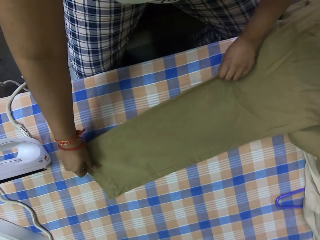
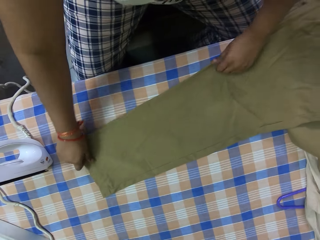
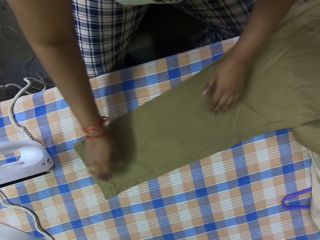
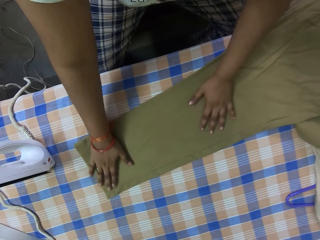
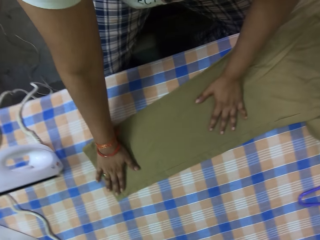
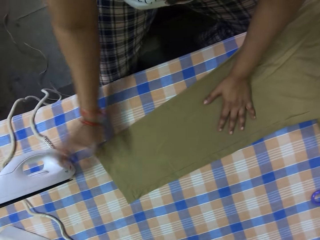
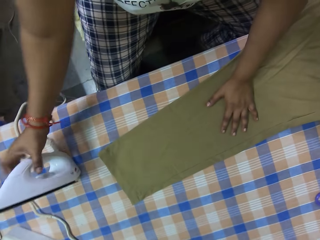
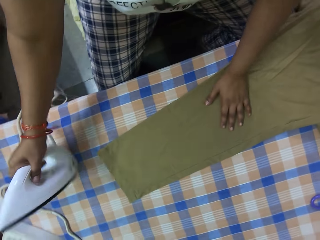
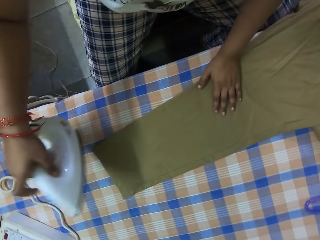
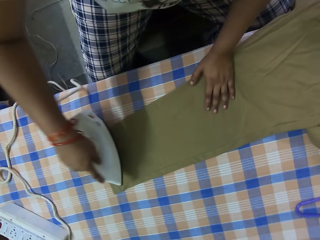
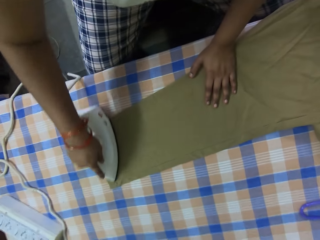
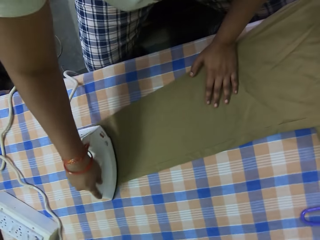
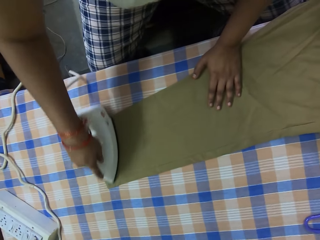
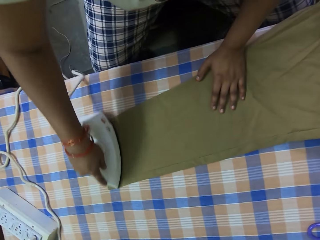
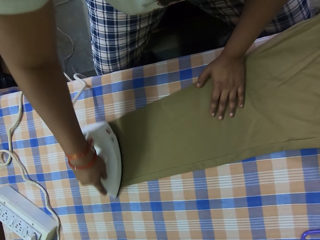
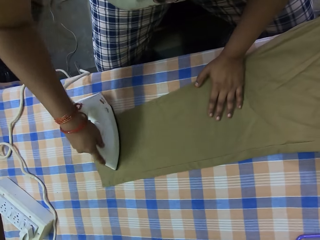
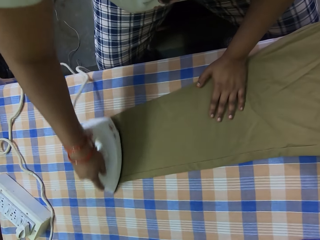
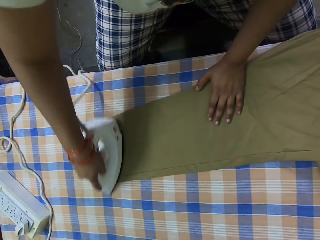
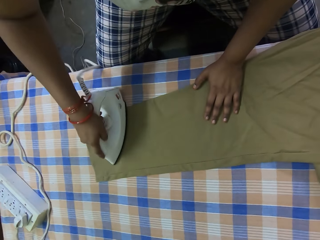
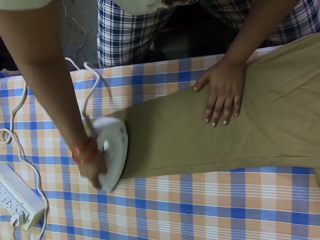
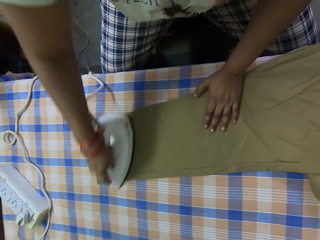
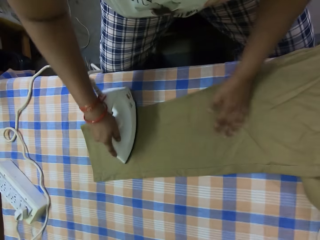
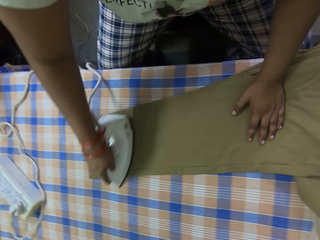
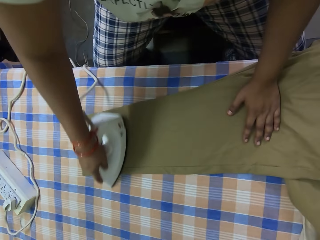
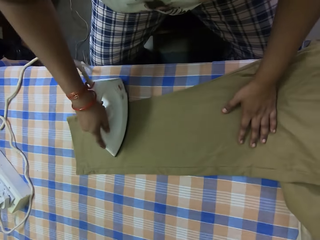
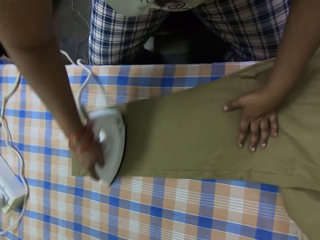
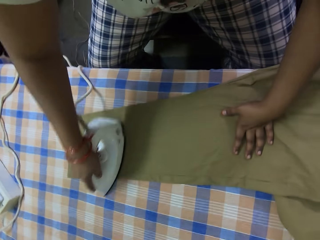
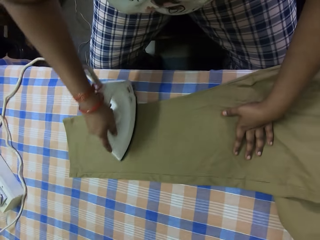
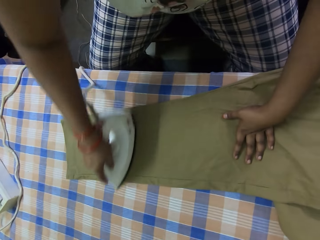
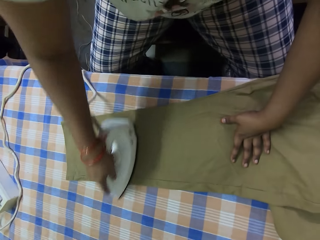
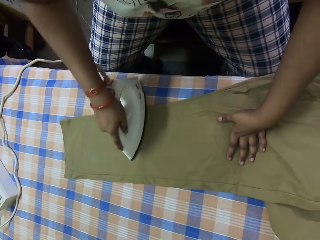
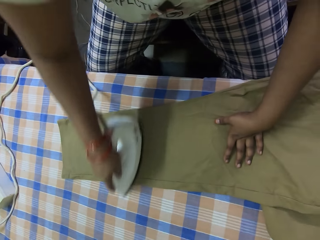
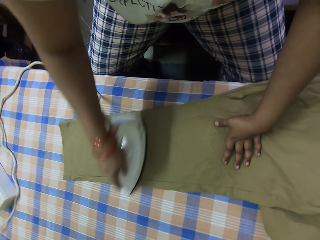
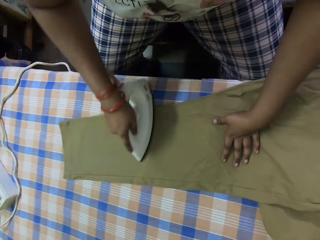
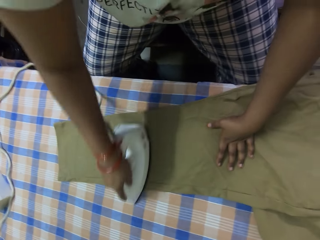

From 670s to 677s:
The woman adjusts the trousers on the table. The woman takes the electric iron from the ironing board with her right hand. The woman irons the pair of trousers on the ironing board with the electric iron in her right hand.

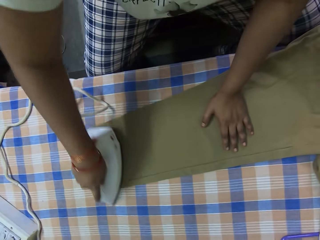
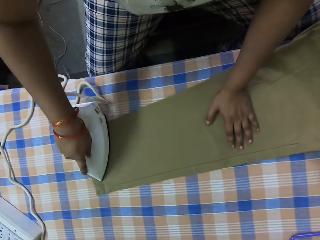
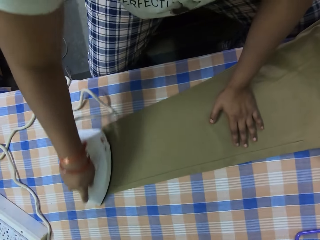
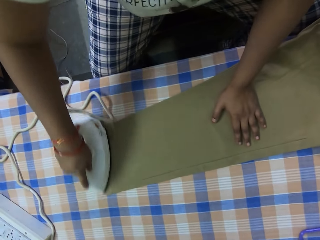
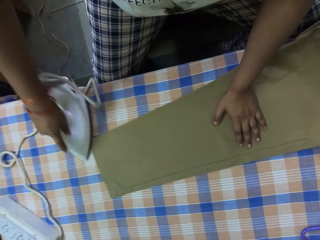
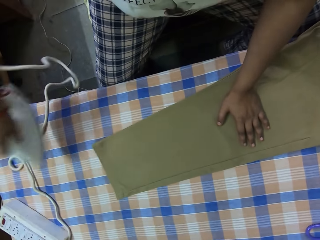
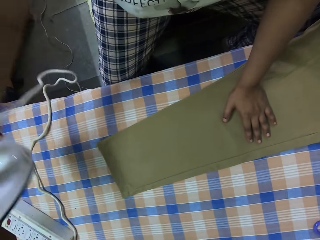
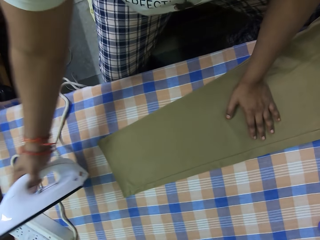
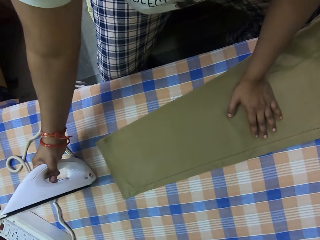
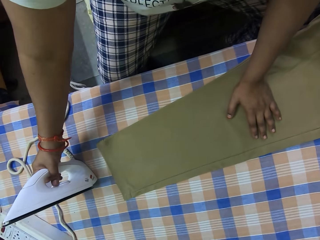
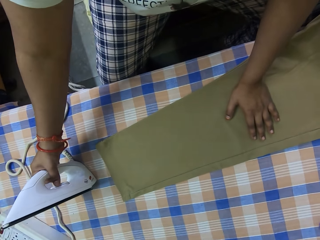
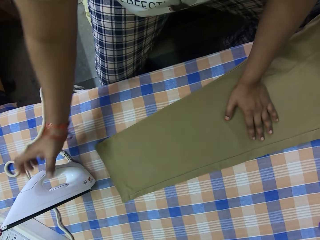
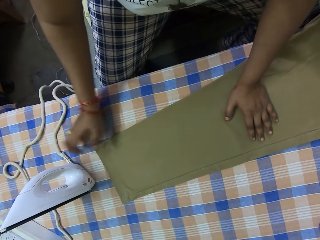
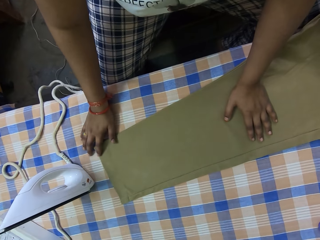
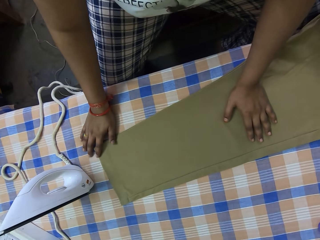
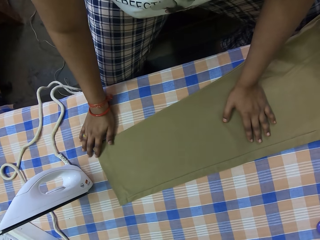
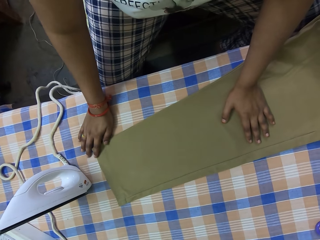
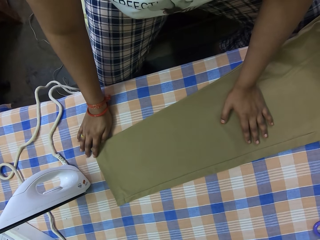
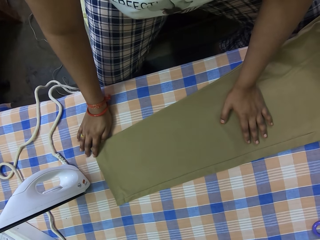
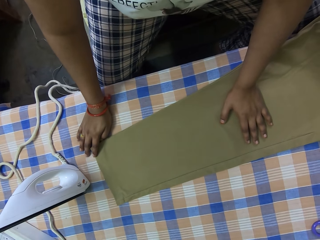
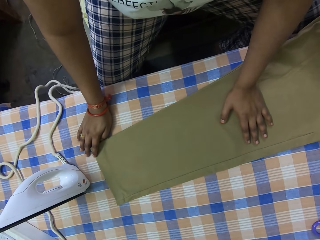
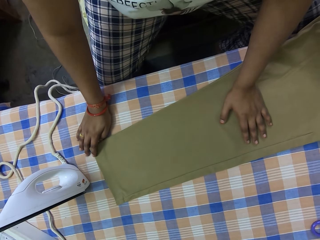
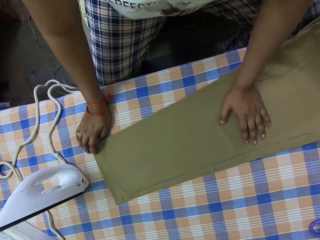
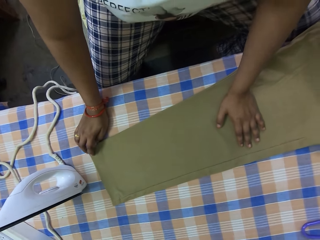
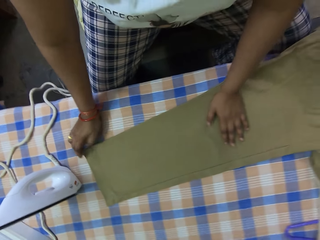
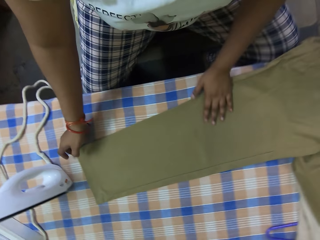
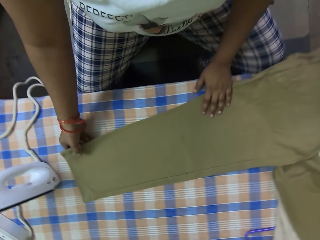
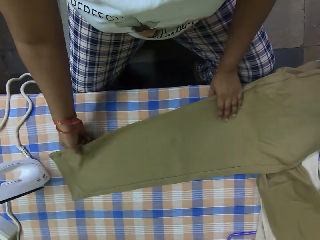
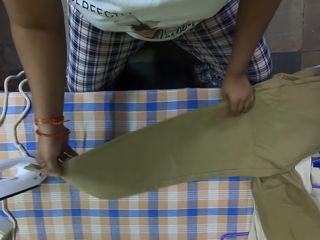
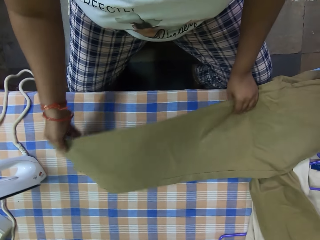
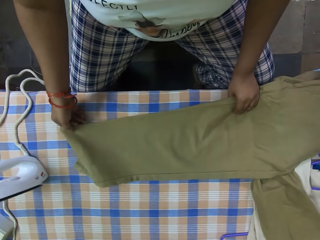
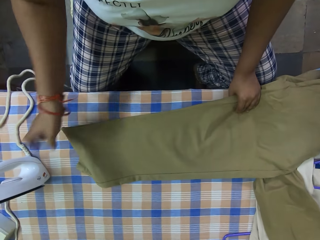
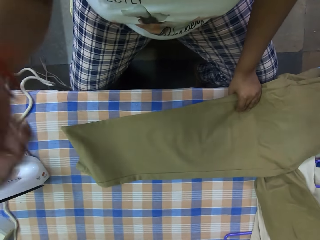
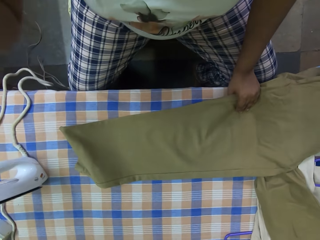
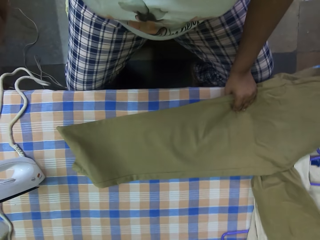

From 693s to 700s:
A woman places the electric iron in her right hand on the ironing board. The woman places both hands on the trousers. The woman adjusts the pair of trousers on the ironing board with both hands. The woman lifts her right hand towards her face.
